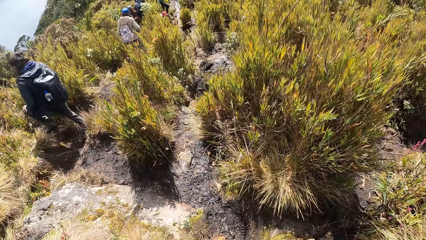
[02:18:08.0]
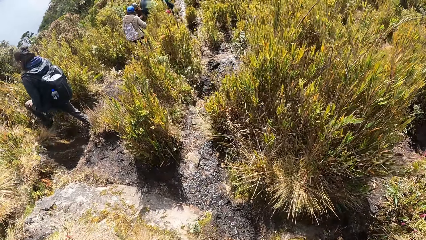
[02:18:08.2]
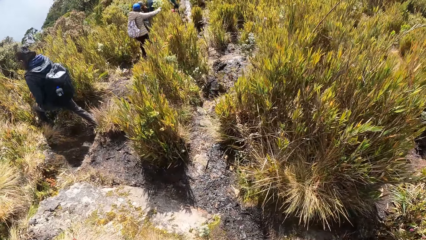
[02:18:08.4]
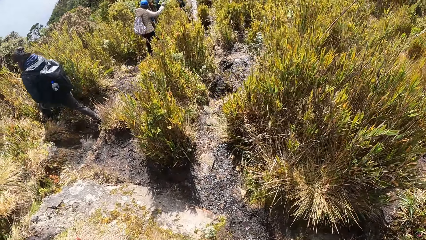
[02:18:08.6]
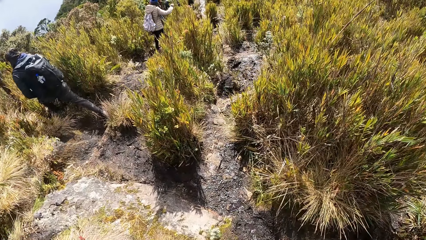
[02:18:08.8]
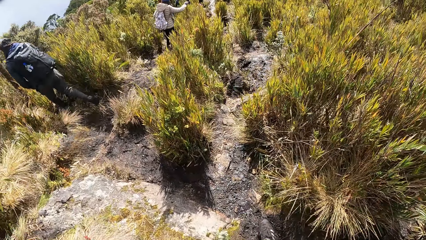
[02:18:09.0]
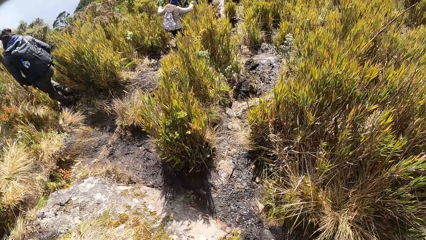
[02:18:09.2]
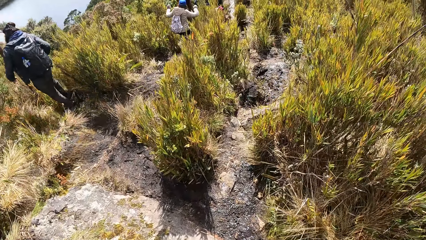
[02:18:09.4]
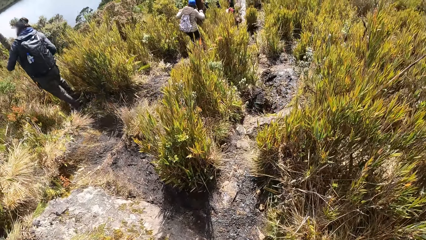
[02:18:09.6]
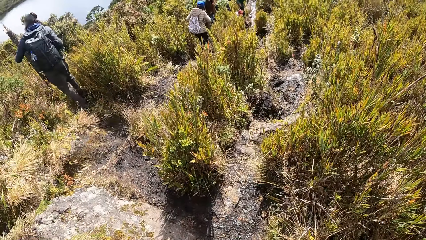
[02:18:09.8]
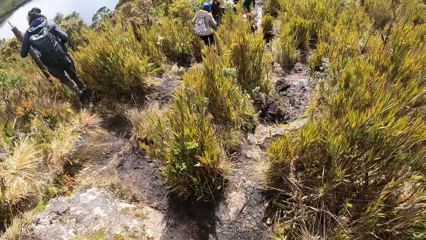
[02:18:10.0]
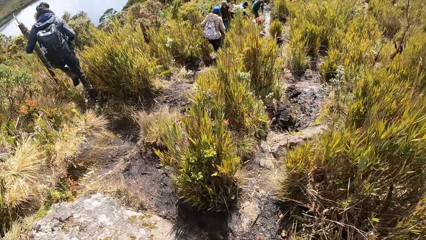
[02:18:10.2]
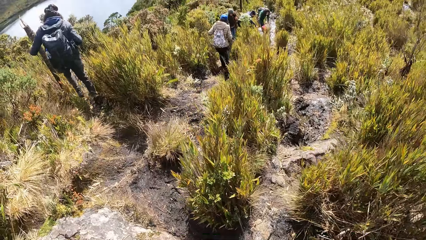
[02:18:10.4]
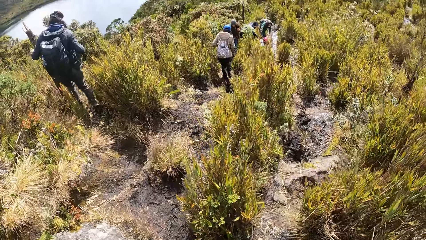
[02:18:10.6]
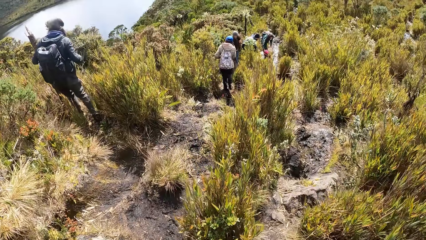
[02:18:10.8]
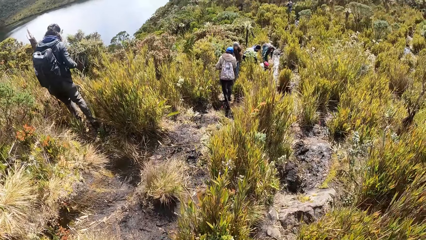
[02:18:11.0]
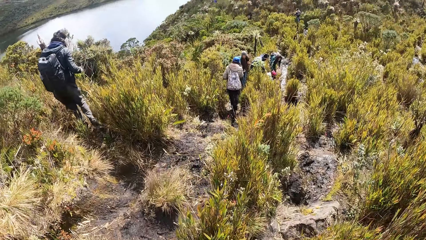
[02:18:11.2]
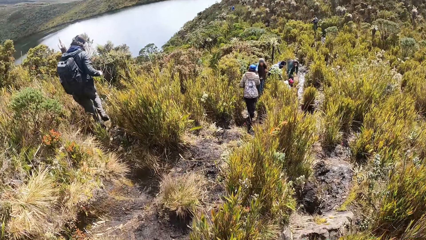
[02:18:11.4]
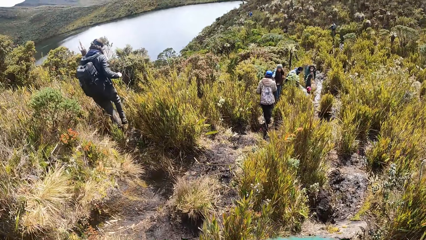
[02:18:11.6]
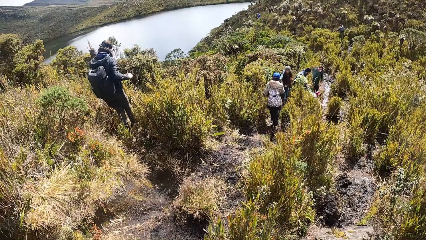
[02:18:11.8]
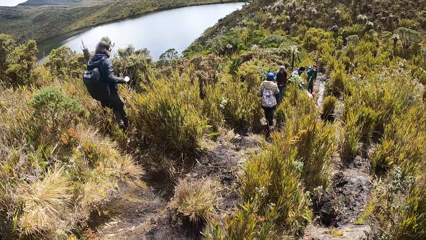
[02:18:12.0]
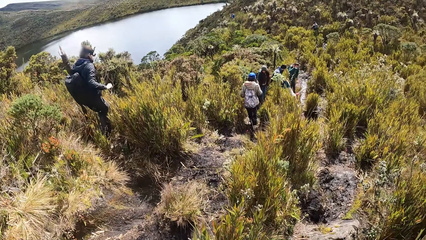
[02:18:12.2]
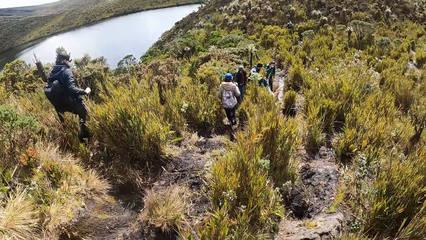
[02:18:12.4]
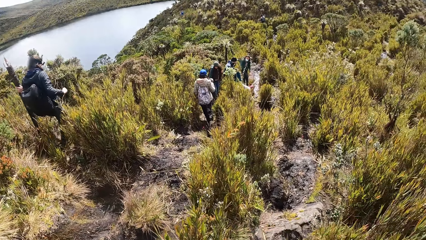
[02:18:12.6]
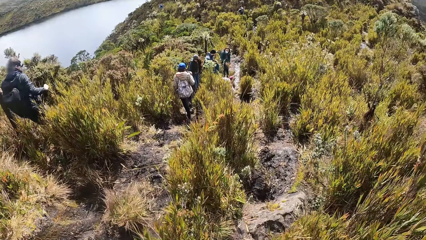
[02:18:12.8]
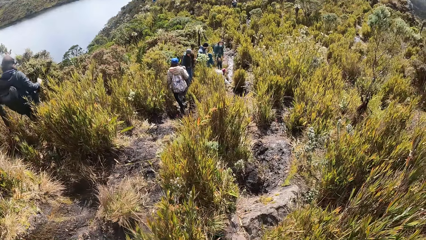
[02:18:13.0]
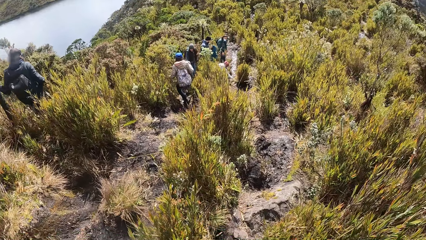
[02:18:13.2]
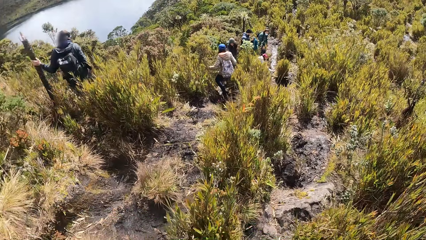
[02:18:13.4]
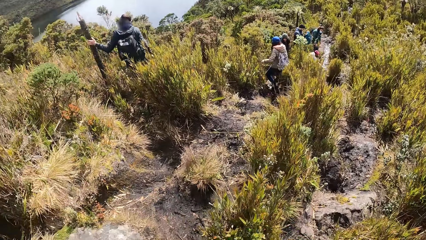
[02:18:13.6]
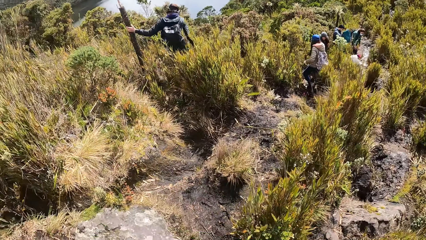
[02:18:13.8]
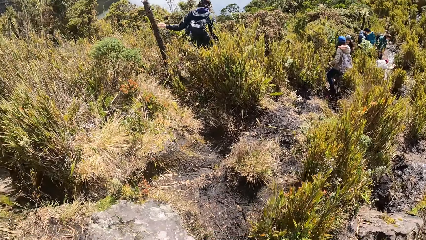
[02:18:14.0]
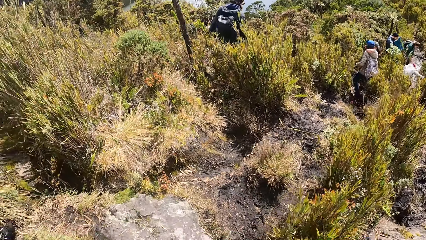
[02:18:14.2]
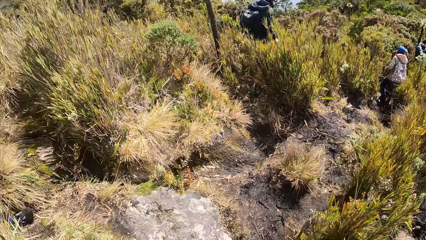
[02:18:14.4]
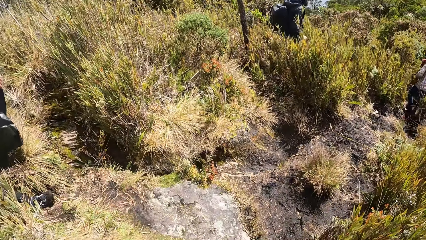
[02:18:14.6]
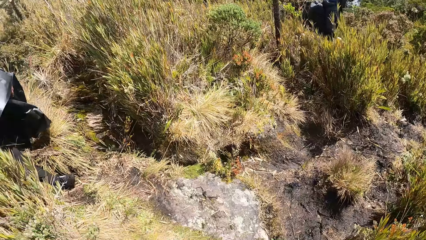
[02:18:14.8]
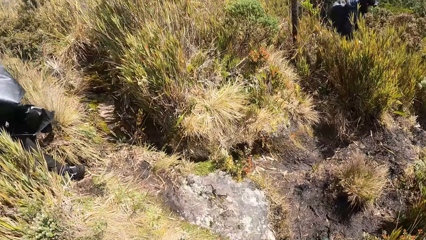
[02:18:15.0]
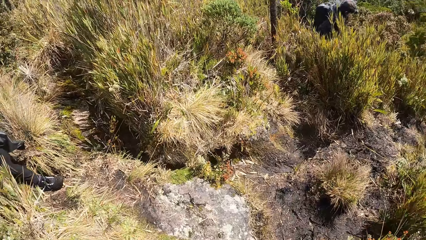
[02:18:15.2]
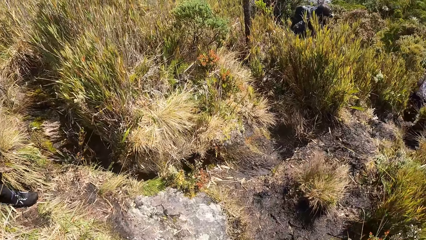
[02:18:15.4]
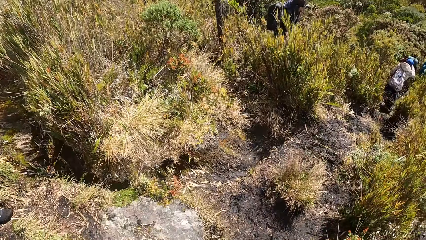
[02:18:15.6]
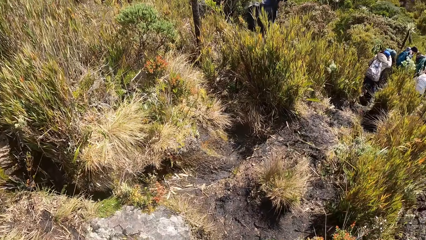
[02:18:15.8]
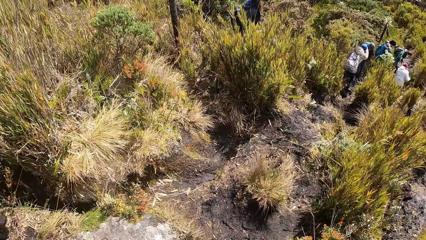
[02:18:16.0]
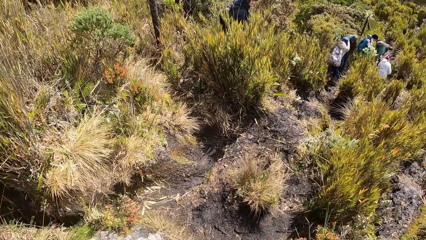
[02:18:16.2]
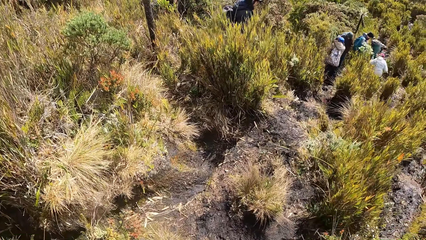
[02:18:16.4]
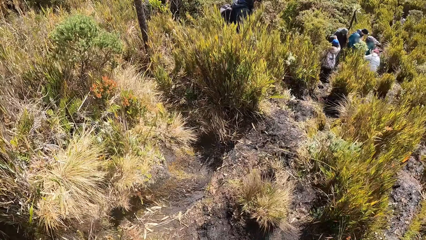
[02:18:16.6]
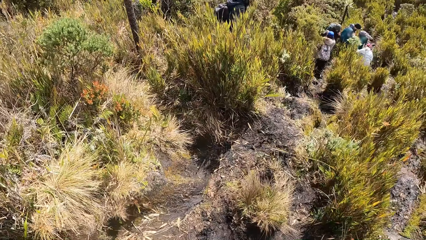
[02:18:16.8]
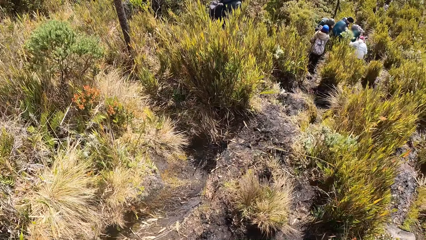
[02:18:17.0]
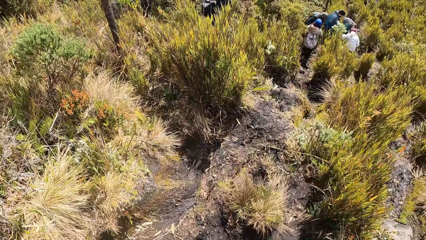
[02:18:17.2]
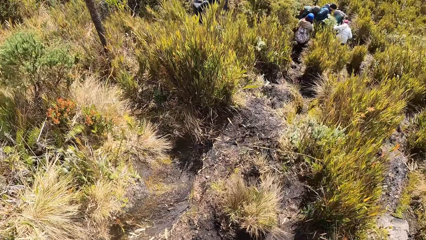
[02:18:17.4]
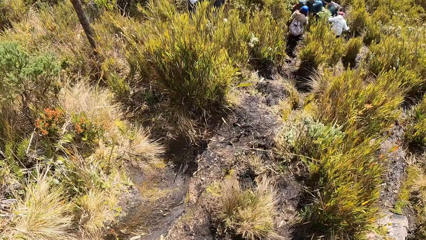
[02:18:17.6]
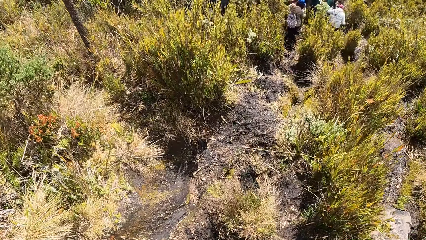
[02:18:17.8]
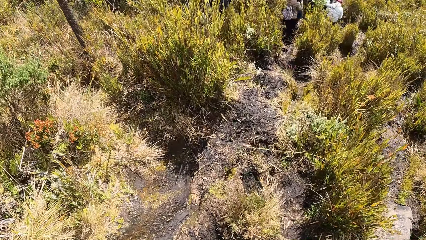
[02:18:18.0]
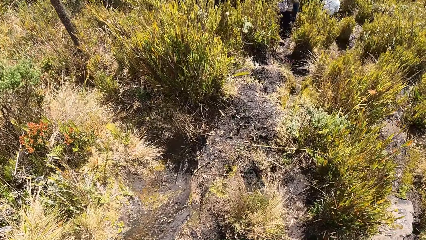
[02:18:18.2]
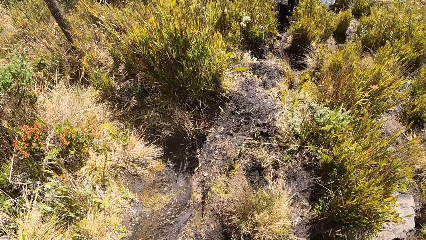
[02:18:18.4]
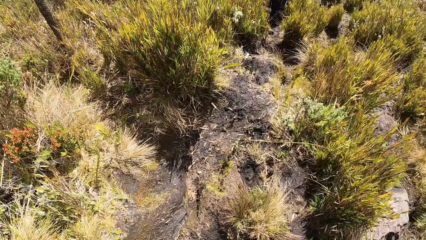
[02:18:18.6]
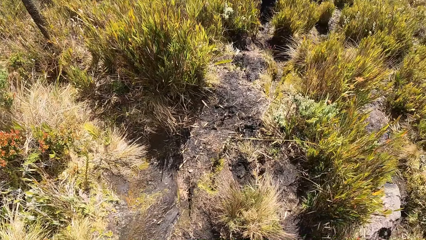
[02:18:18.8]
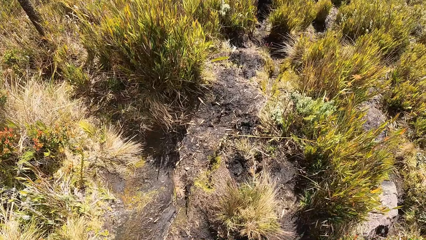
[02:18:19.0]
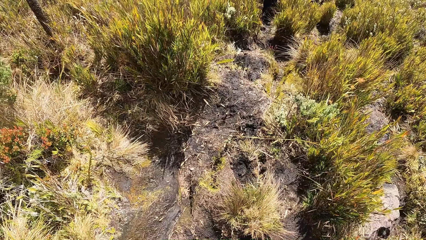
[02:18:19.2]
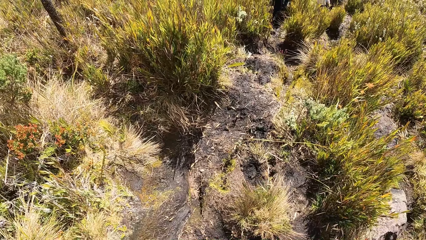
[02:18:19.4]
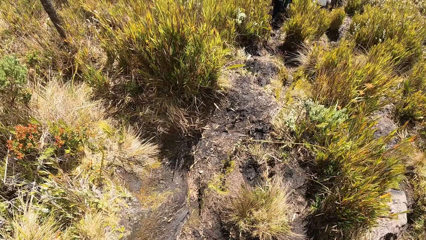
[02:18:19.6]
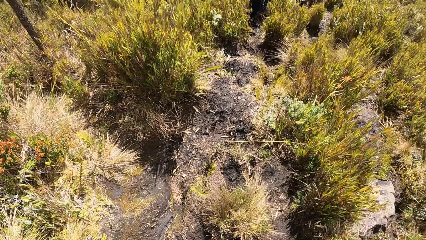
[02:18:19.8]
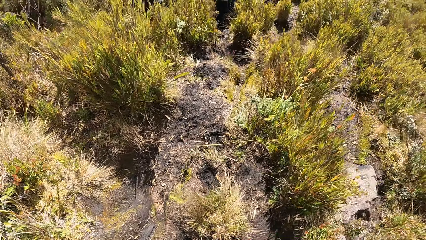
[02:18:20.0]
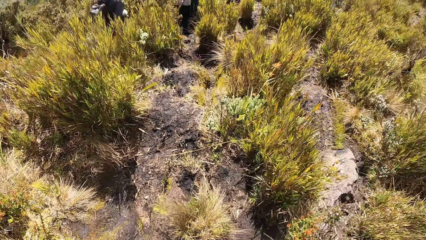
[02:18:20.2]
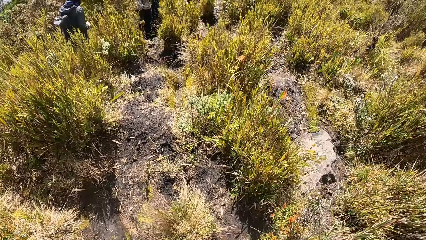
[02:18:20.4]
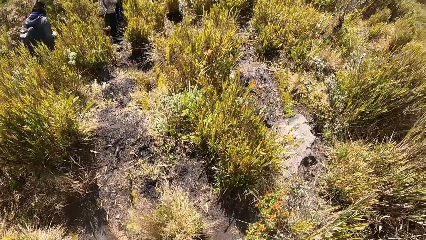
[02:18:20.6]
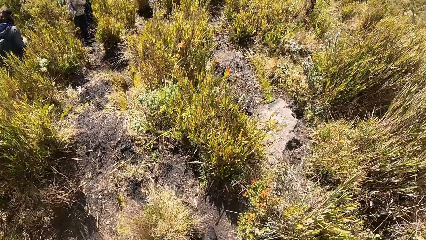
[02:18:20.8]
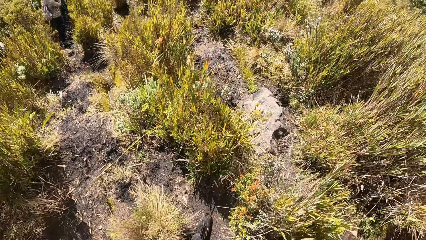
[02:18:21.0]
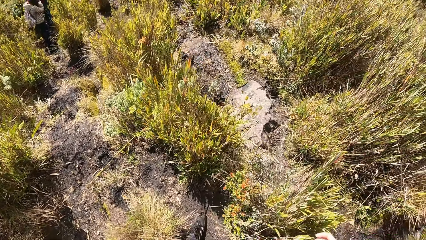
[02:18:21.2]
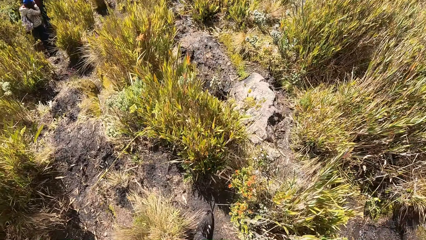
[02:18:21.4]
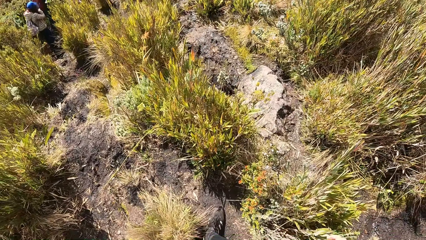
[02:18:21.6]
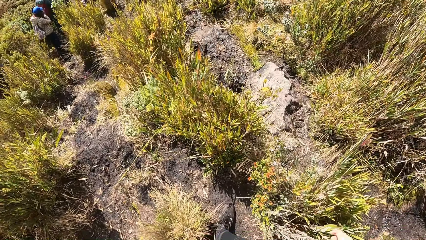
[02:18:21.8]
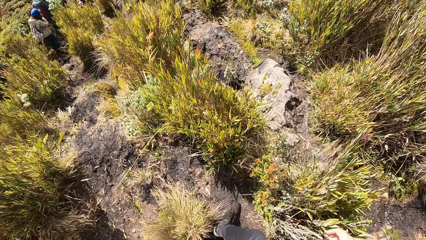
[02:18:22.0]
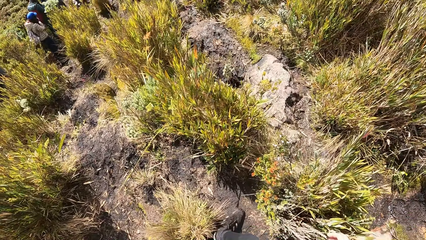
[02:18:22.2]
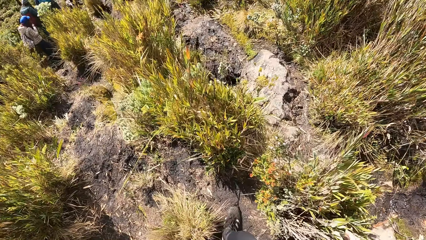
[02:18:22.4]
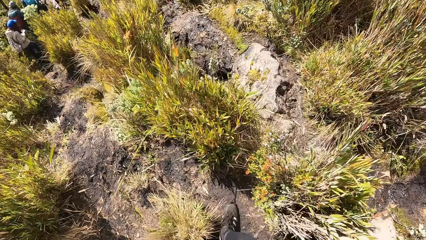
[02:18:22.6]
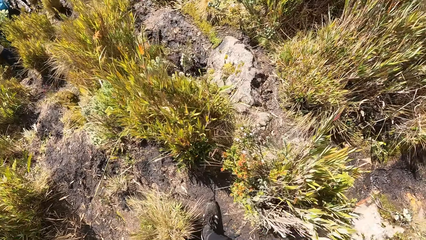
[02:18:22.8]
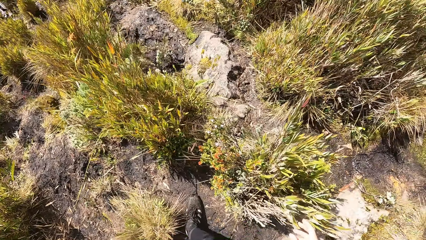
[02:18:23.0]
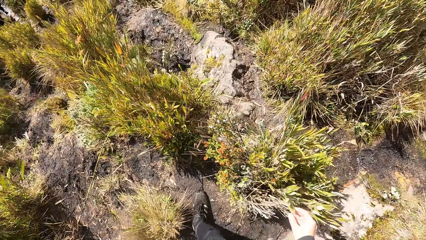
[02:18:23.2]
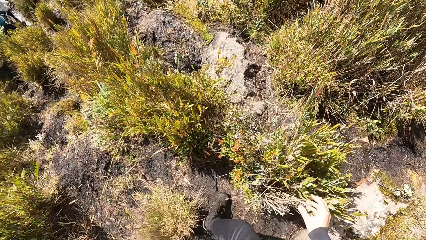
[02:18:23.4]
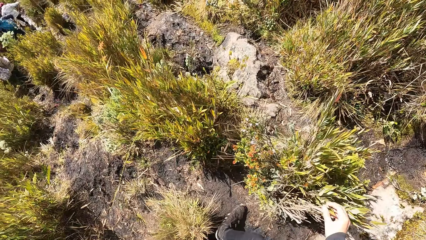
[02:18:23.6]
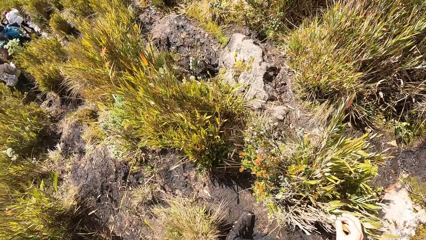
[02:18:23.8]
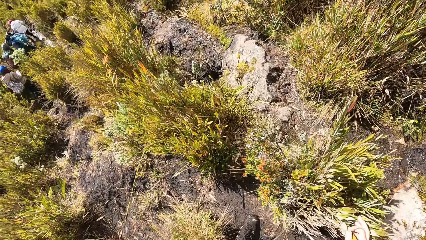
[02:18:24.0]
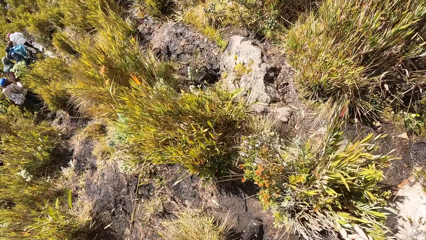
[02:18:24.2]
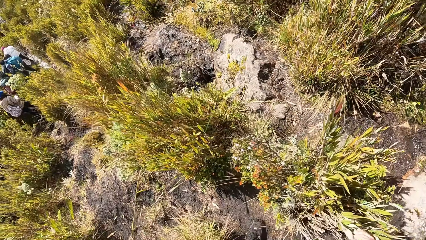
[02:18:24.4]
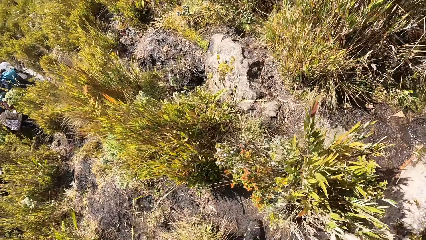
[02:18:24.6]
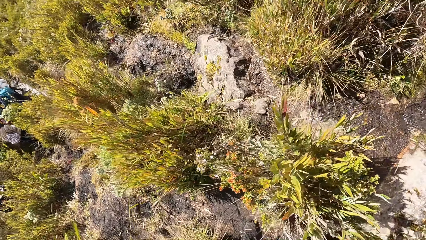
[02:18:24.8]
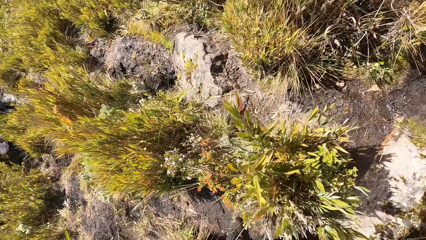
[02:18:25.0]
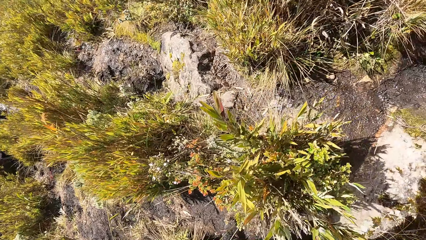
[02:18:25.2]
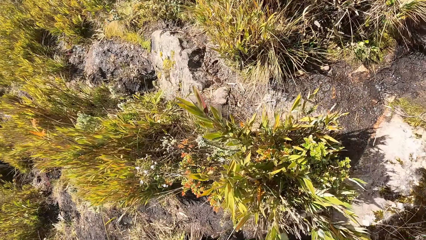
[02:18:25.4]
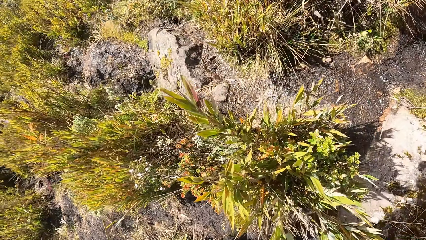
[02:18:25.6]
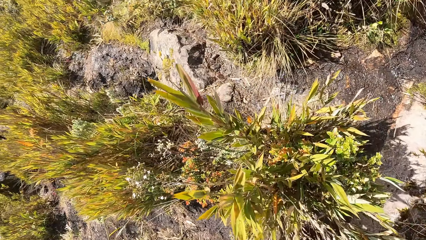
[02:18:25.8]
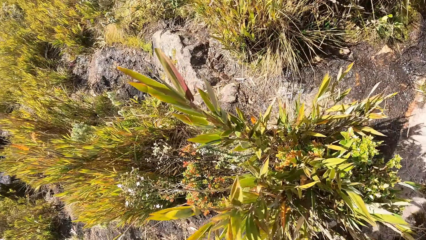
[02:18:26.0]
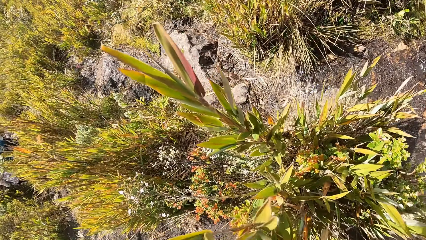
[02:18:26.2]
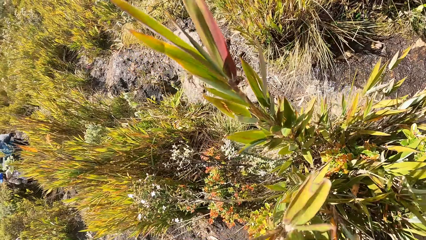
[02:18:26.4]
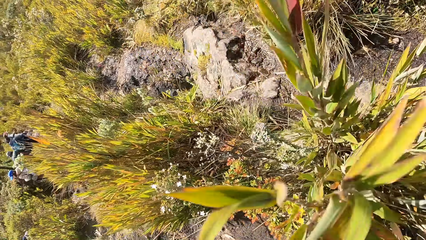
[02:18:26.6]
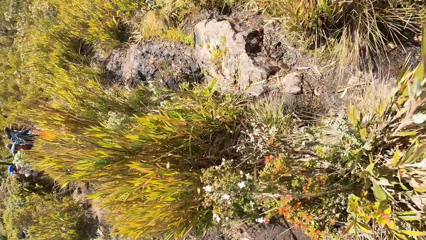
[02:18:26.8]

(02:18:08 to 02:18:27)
A woman touches a tree with her left hand. The camera wearer looks around. He walks. He touches some leaves on a shrub with his right hand.
